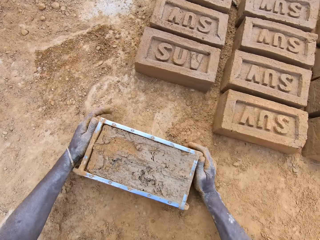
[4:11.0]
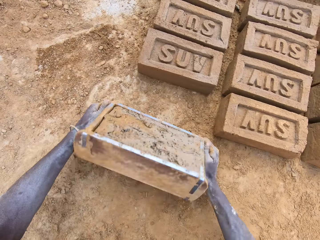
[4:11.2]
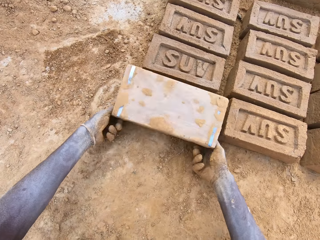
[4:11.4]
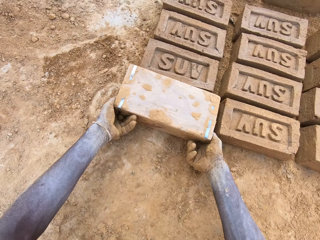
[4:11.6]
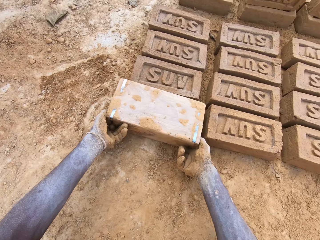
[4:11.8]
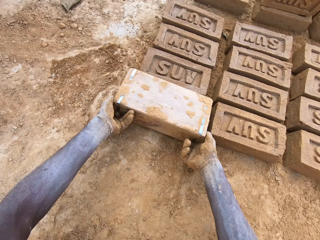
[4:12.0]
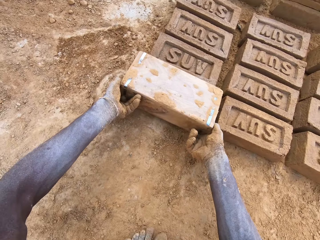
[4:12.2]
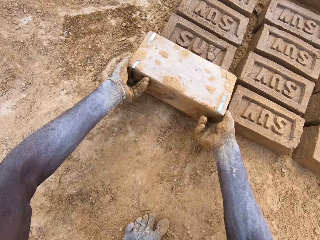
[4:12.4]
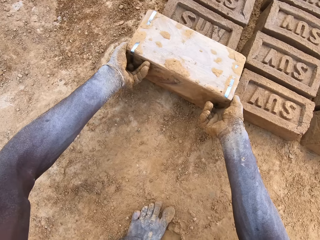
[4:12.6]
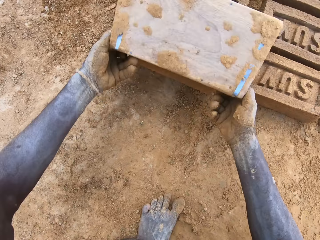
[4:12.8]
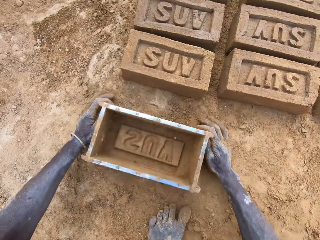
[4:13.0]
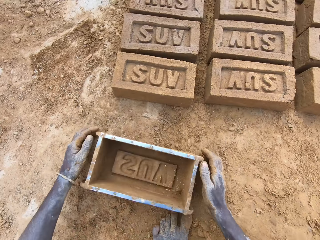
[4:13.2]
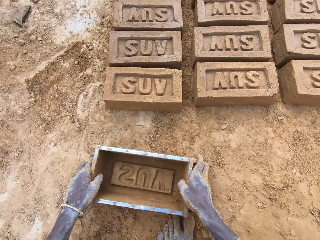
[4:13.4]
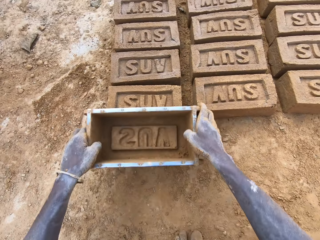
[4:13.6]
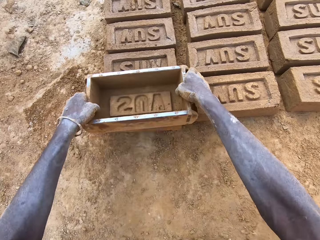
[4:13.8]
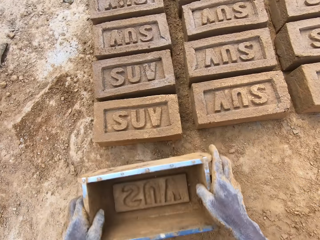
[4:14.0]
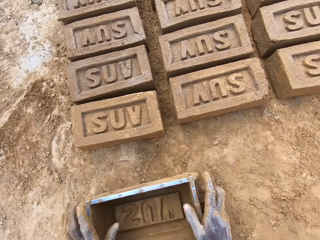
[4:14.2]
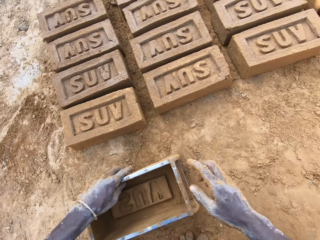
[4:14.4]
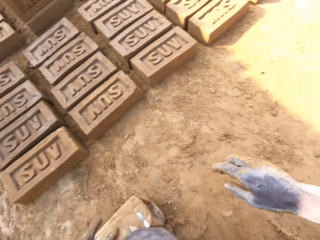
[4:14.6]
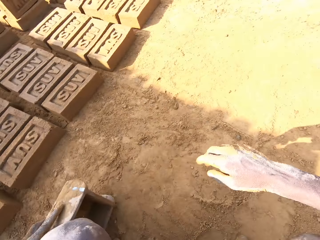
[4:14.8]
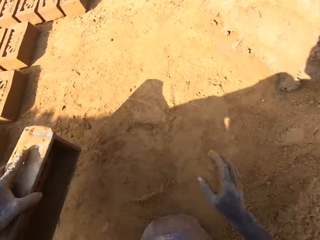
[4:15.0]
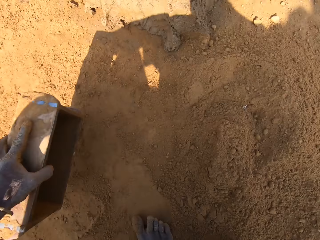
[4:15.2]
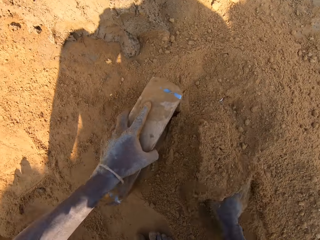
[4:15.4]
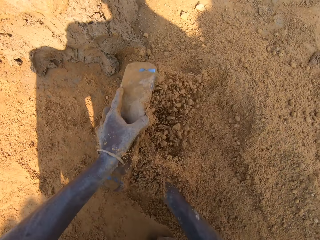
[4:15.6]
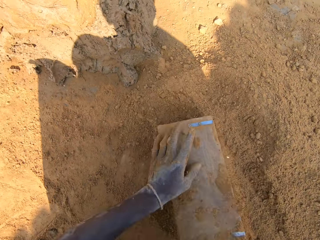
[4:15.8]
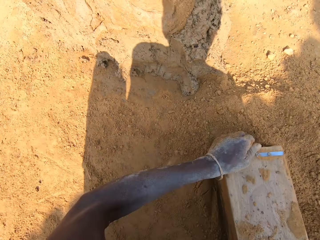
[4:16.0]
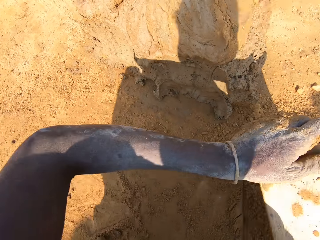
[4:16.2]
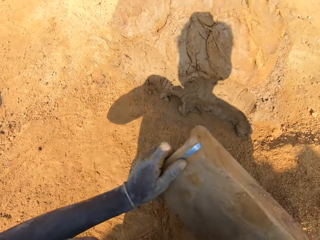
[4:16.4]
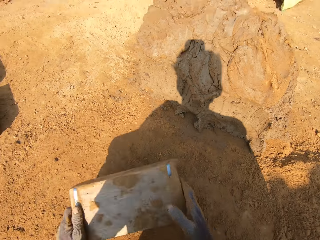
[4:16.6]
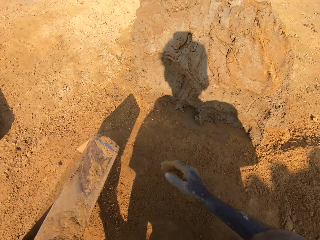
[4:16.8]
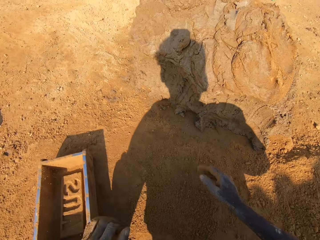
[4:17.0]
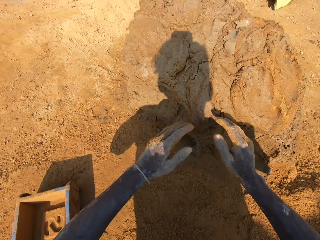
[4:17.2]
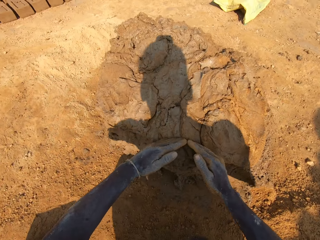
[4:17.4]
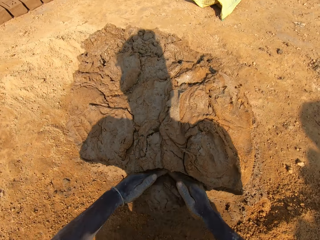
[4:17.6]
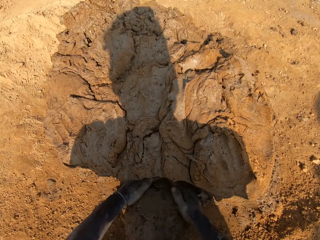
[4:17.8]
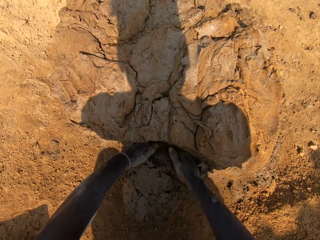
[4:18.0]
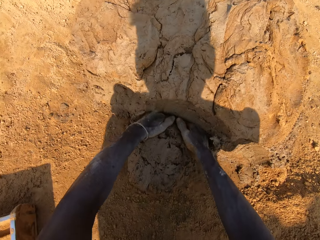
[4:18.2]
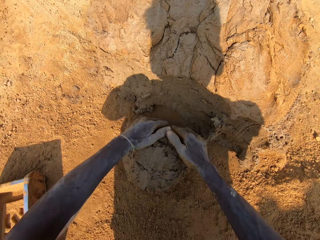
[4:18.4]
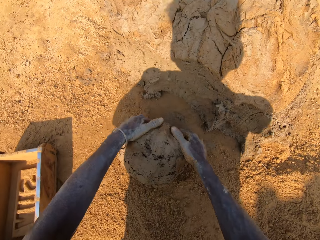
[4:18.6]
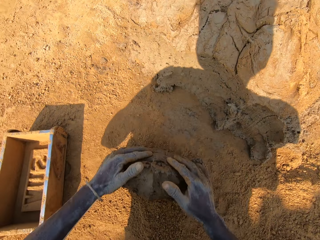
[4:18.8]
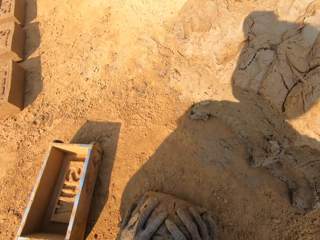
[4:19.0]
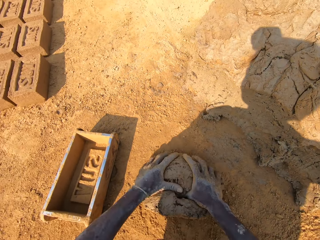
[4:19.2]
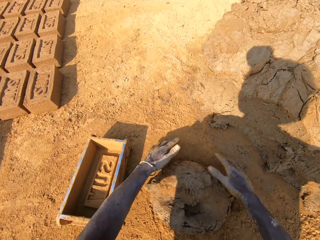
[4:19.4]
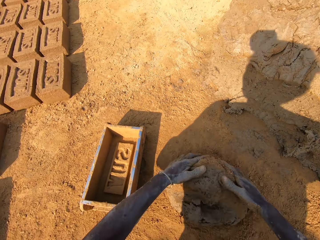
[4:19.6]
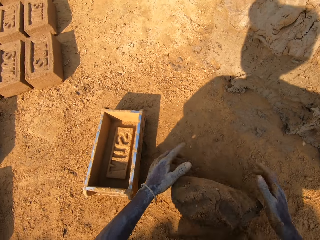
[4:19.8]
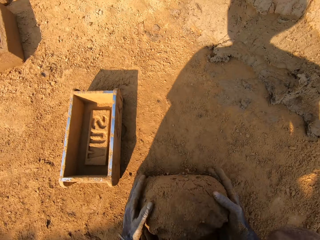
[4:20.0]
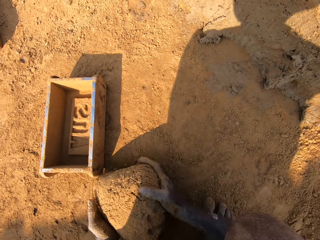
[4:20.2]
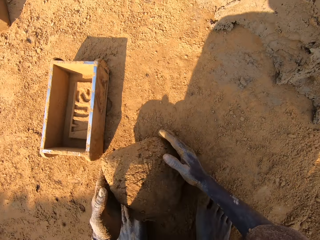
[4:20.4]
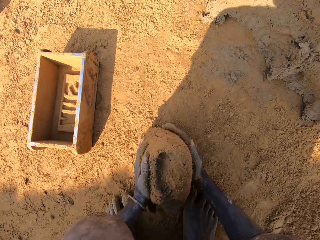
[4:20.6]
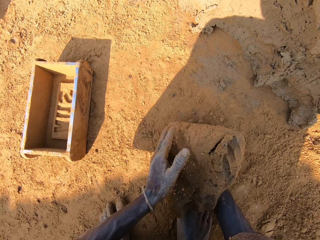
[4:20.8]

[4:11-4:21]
The camera wearer pours out clay from a molding box or brick mold. They put a brick on the ground. They hold the molding box. They align the brick on the ground. They put sand in the brick mold. They pour sand on the ground from the molding box. They put the brick mold on the ground. They cut clay. They pick up a chunk of clay. They mold the clay on the ground.

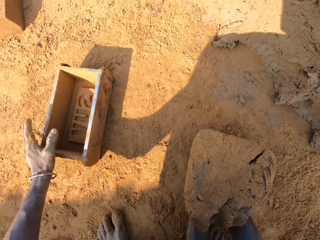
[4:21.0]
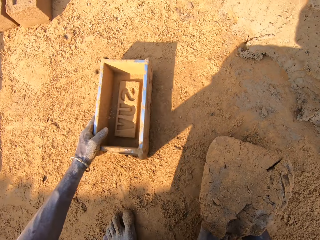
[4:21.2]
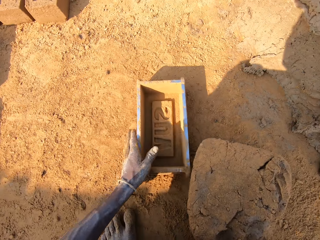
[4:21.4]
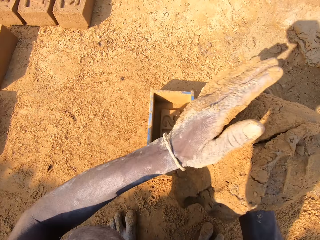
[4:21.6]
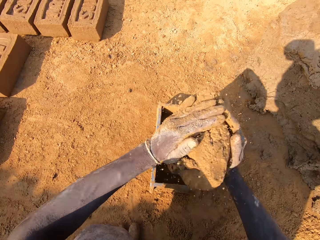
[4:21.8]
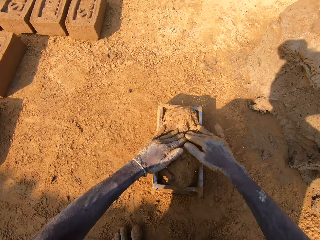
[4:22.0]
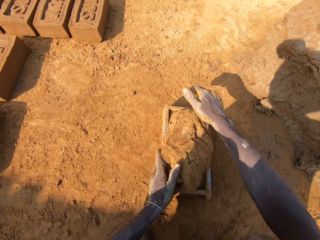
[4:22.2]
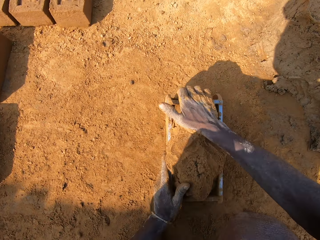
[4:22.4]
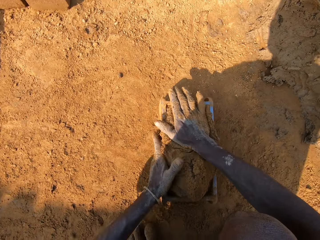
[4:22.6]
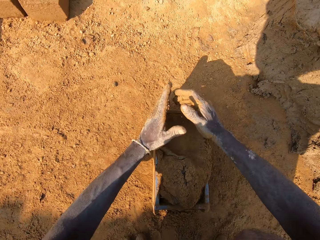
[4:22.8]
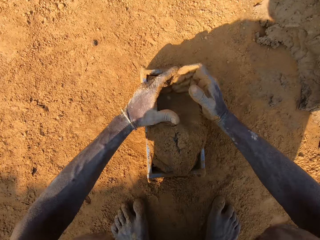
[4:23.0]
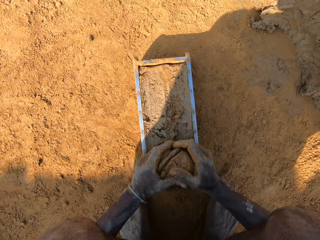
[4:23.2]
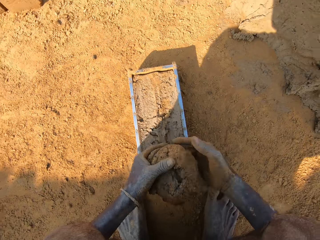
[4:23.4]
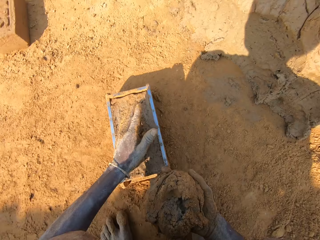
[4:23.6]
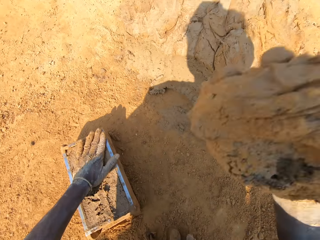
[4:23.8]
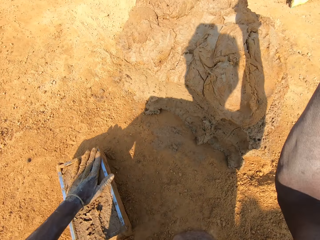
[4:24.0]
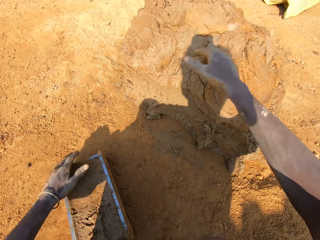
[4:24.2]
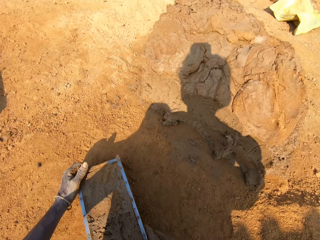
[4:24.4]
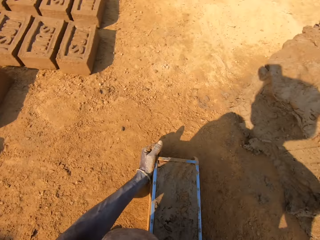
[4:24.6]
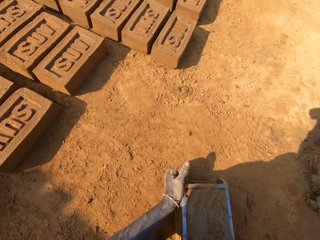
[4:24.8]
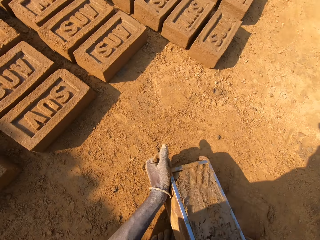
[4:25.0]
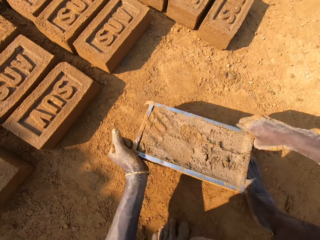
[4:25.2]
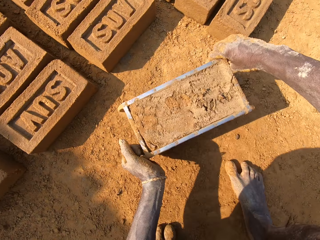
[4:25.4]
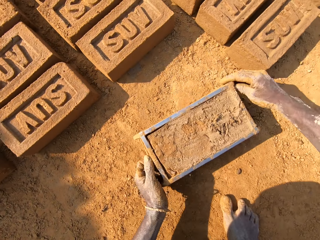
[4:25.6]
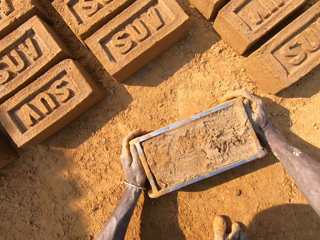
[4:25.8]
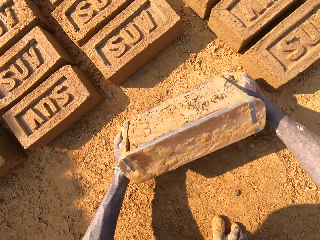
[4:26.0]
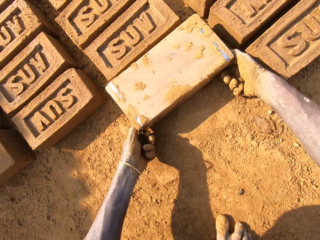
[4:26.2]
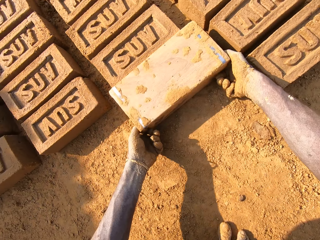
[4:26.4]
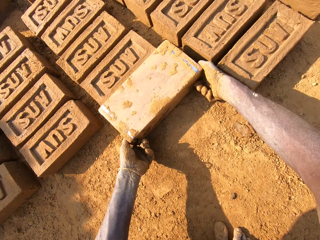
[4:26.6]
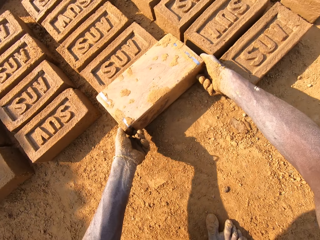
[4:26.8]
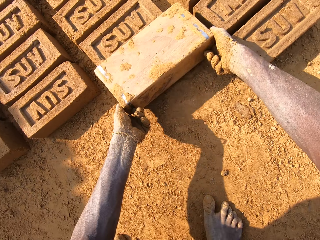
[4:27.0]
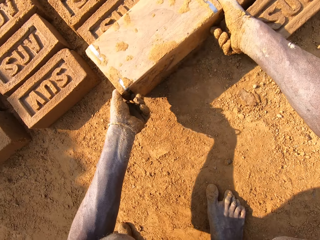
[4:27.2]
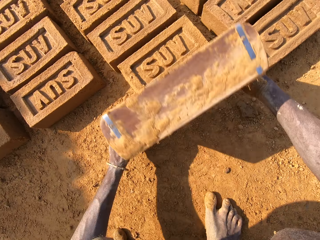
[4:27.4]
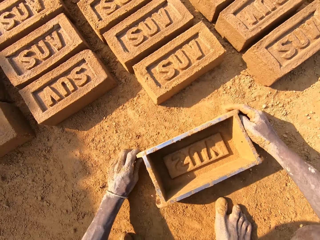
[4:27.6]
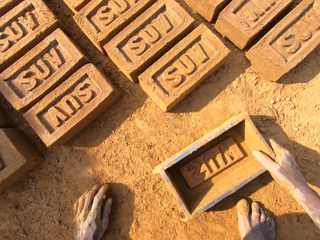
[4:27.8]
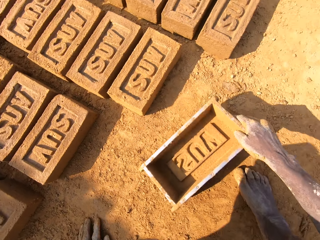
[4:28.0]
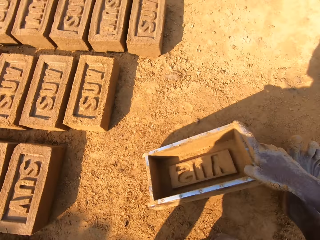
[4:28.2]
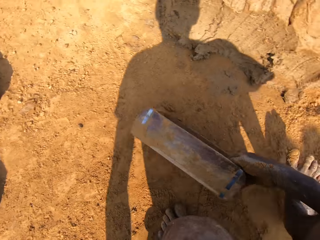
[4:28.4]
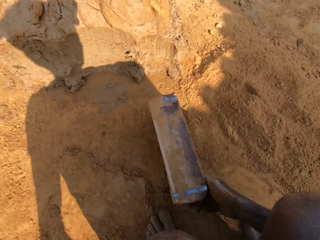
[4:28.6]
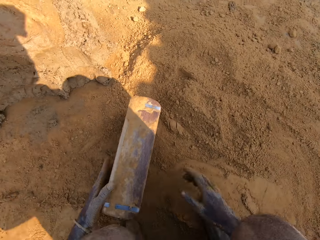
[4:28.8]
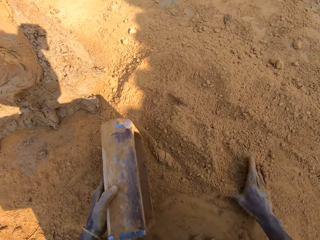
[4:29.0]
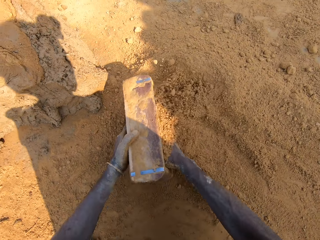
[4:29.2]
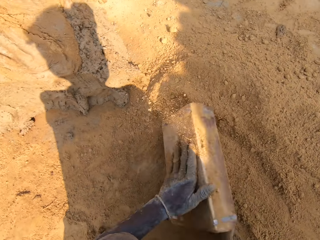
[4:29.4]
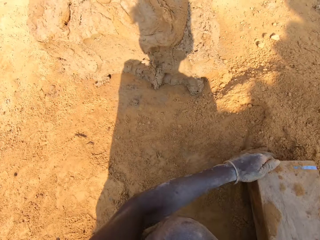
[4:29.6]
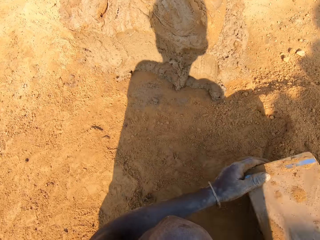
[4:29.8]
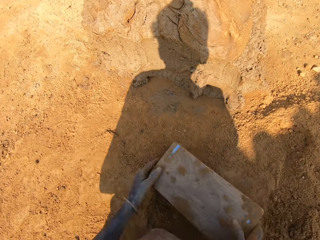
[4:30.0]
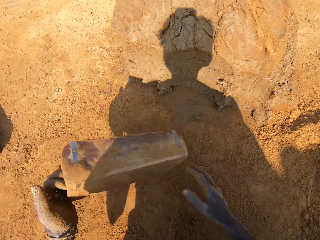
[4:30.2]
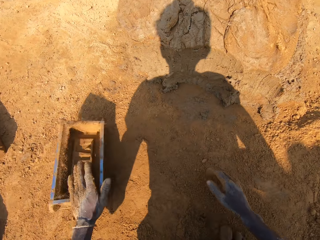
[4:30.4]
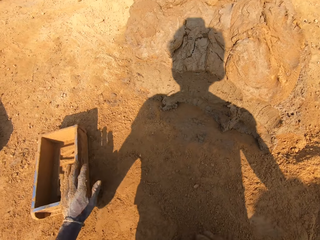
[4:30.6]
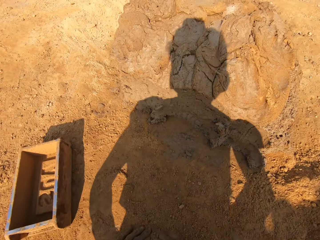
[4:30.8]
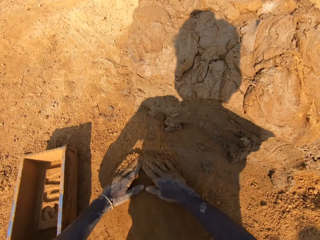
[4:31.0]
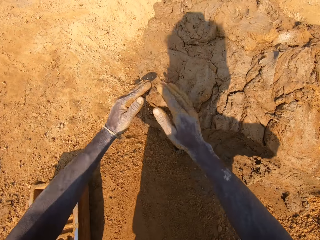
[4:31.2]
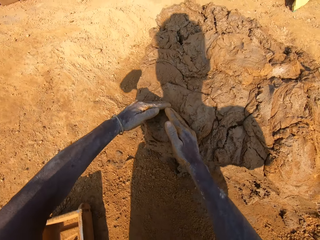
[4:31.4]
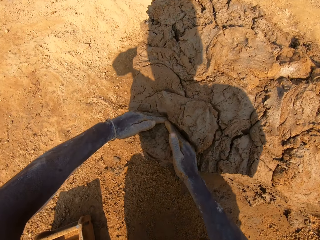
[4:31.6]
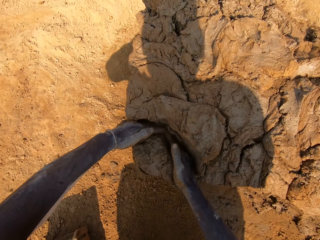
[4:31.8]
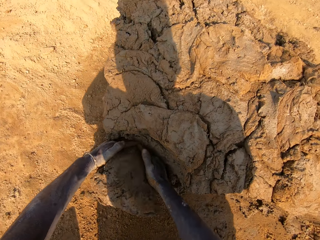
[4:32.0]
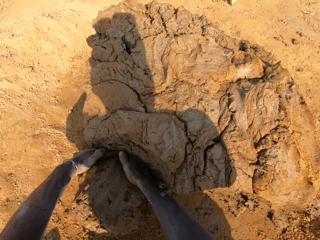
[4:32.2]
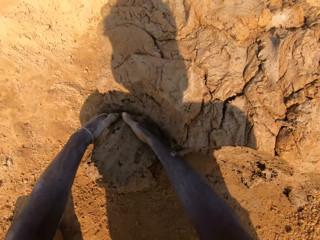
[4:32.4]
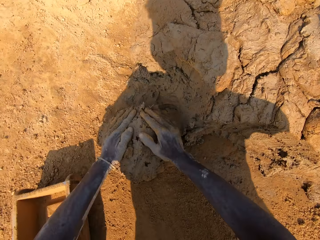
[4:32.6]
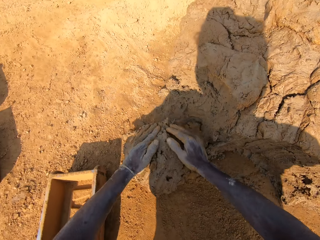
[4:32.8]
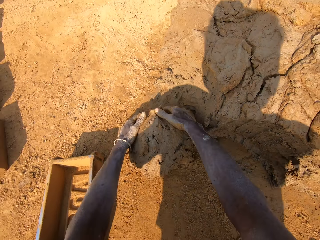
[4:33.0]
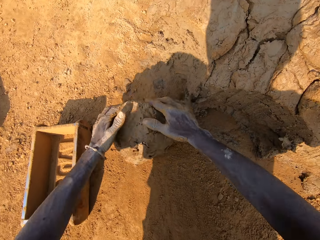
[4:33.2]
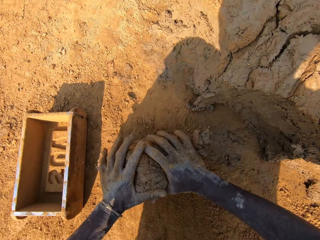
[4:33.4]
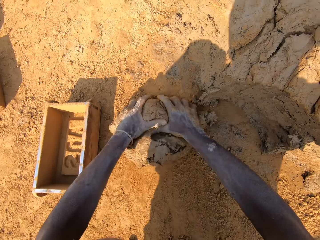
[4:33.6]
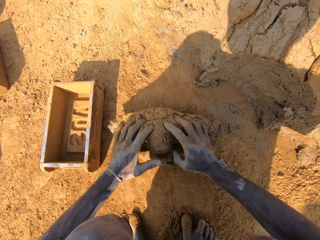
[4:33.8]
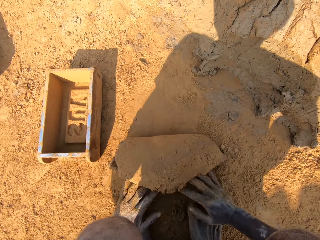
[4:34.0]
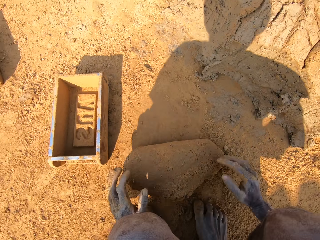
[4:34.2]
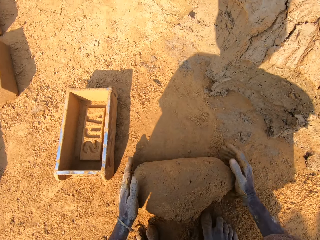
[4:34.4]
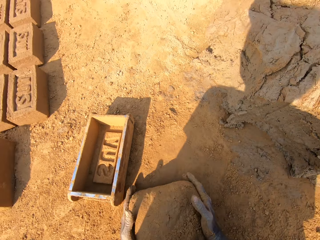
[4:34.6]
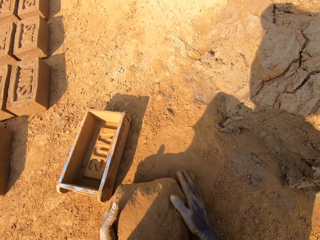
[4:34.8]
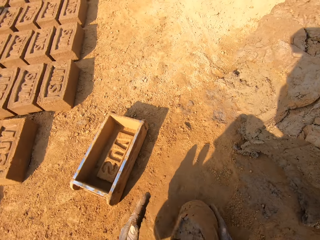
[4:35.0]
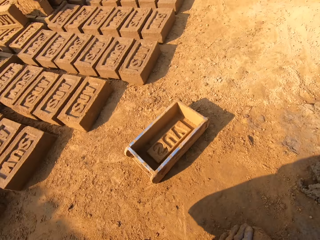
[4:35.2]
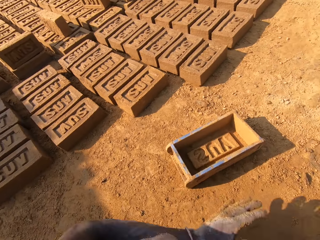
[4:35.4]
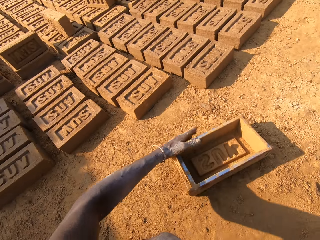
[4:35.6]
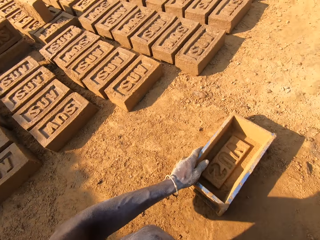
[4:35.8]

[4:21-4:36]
The camera wearer puts clay in a brick mold or molding box. They take extra clay from the molding box. They cut clay. They throw the extra clay on the clay heap. They pick up the brick mold on the ground. They put a brick on the ground. They pour clay from the molding box. They hold the molding box. They put sand in the brick mold. They pour sand on the ground from the molding box. They put the brick mold on the ground. They cut clay. They pick up a chunk of clay. They mold the clay on the ground.
